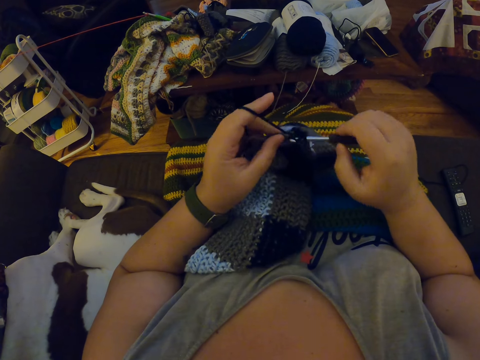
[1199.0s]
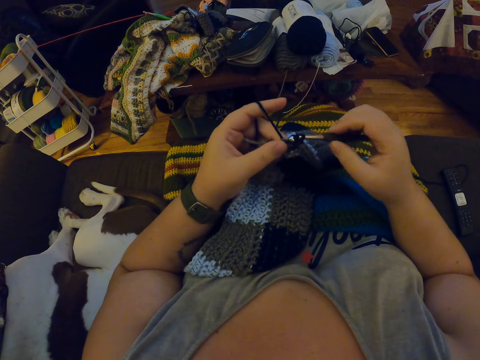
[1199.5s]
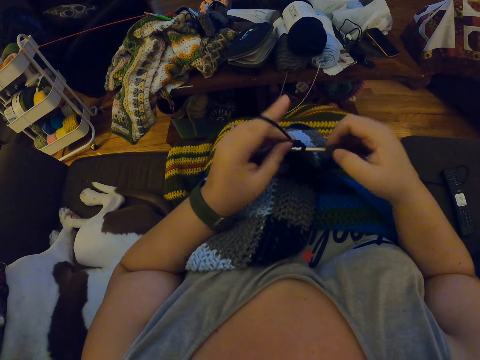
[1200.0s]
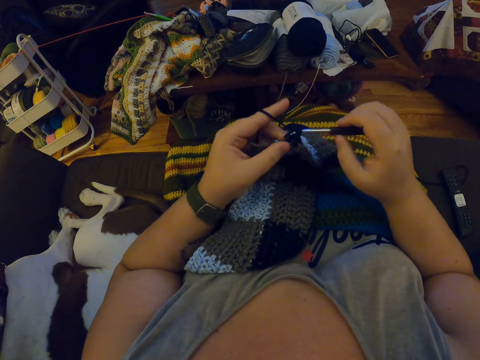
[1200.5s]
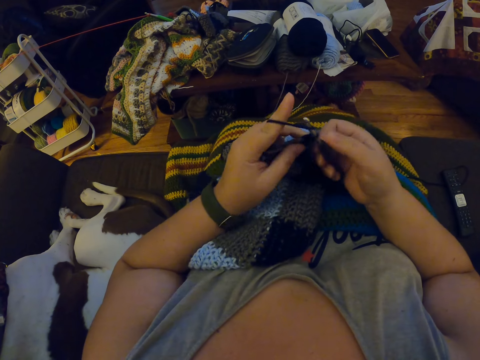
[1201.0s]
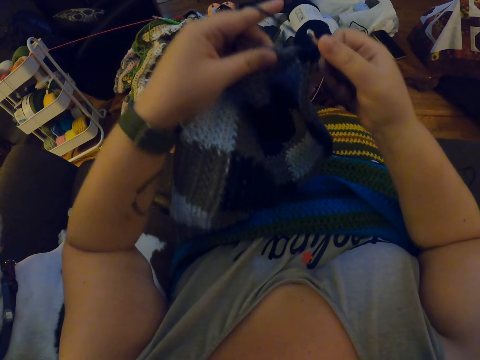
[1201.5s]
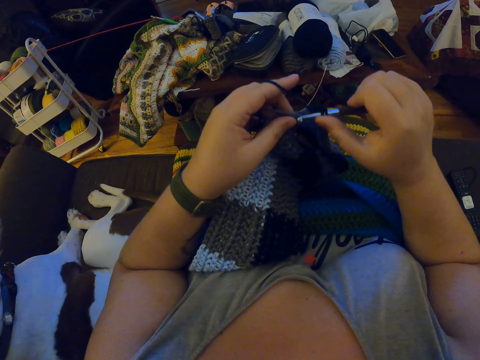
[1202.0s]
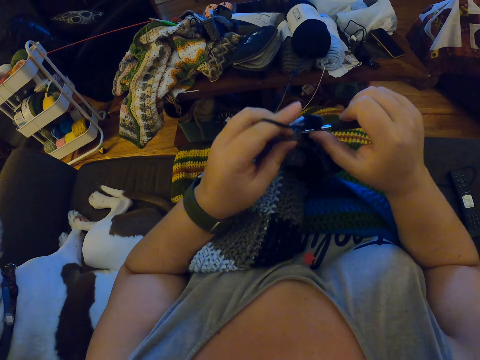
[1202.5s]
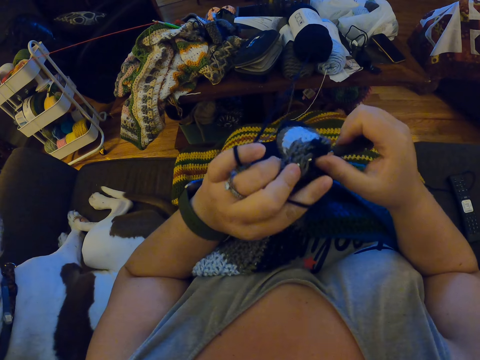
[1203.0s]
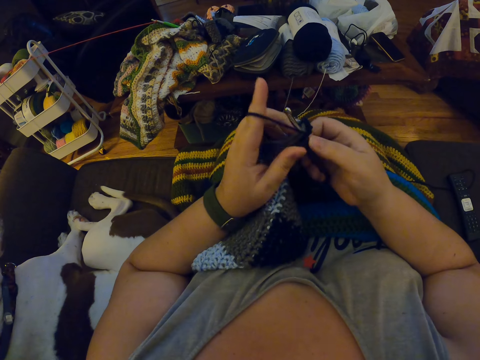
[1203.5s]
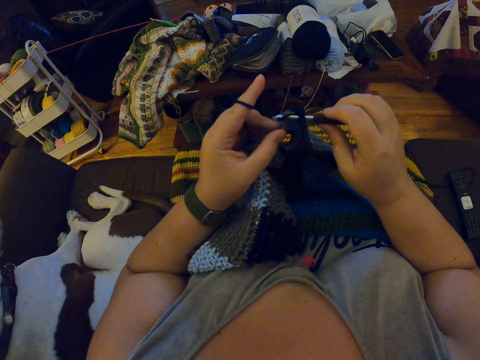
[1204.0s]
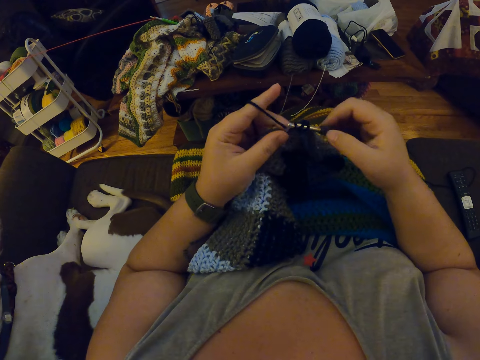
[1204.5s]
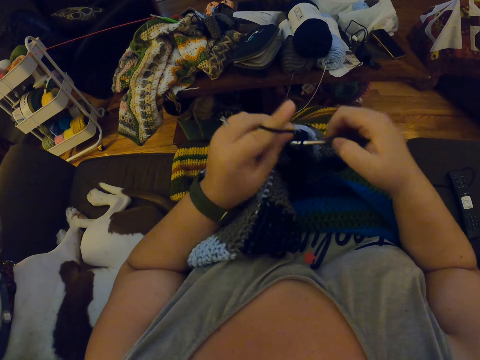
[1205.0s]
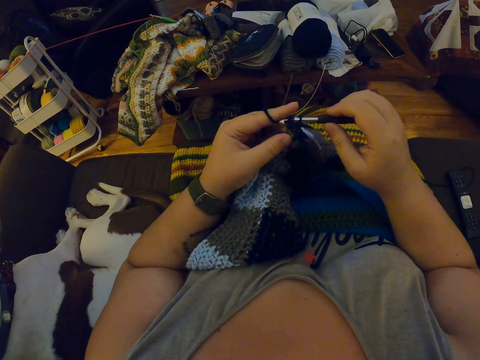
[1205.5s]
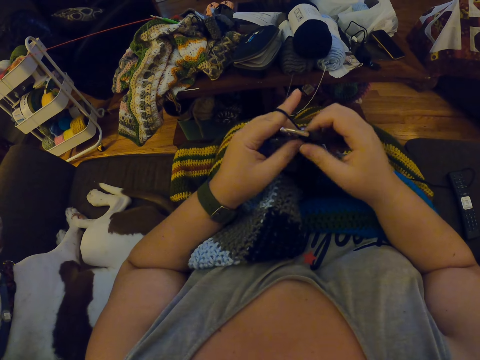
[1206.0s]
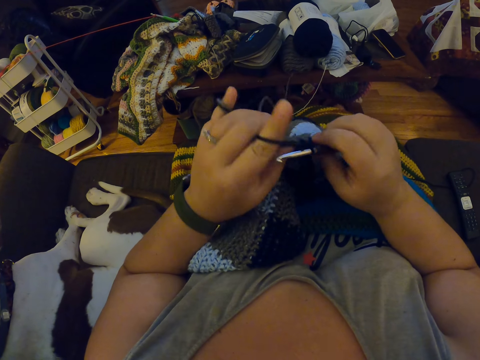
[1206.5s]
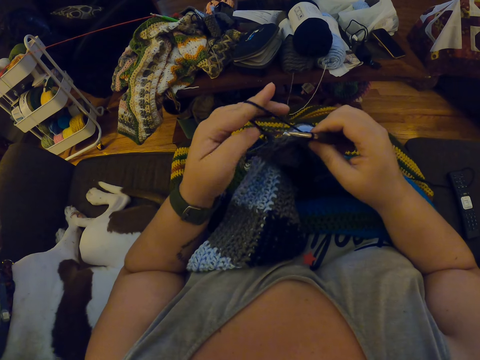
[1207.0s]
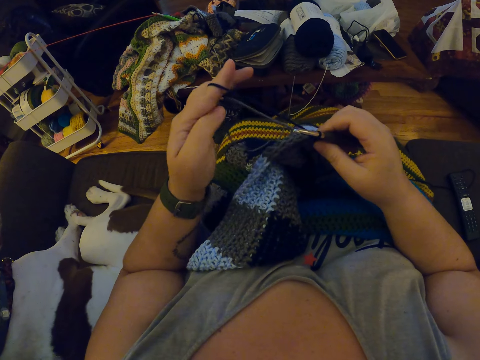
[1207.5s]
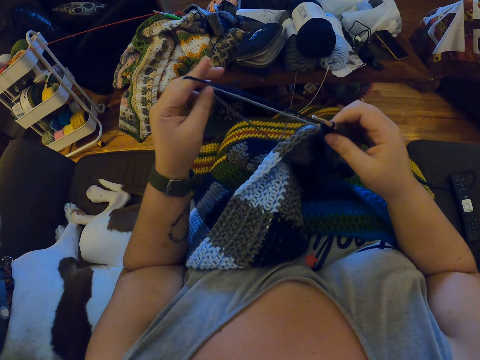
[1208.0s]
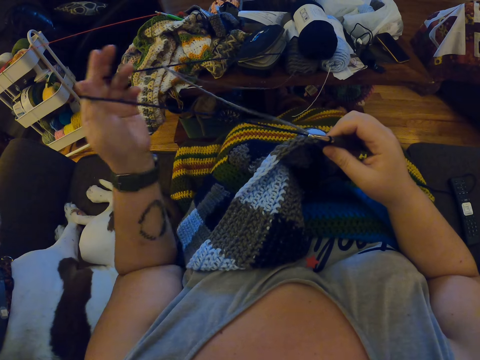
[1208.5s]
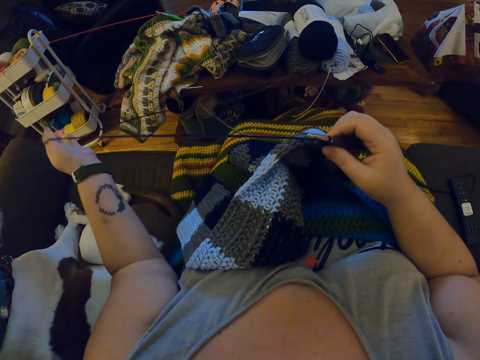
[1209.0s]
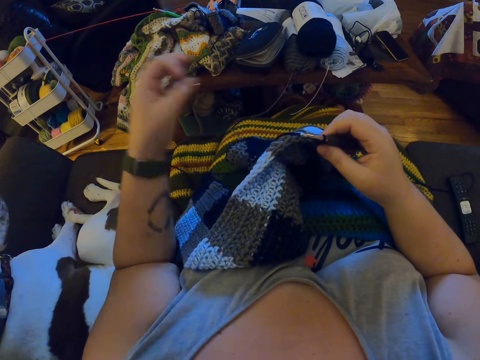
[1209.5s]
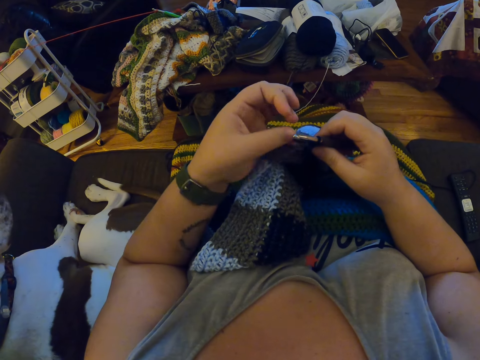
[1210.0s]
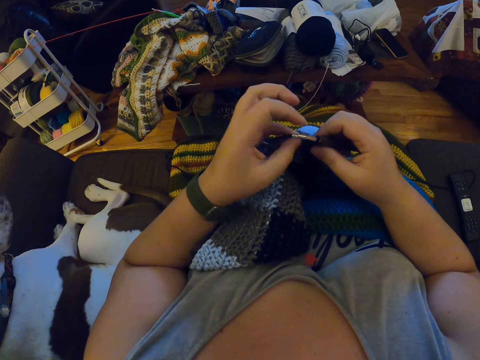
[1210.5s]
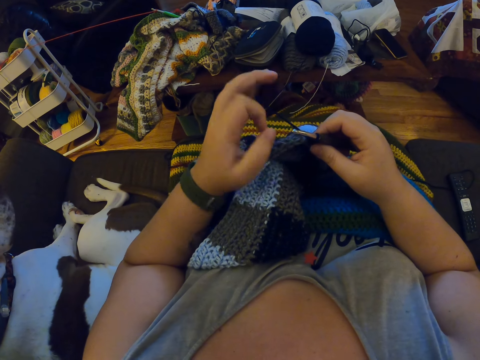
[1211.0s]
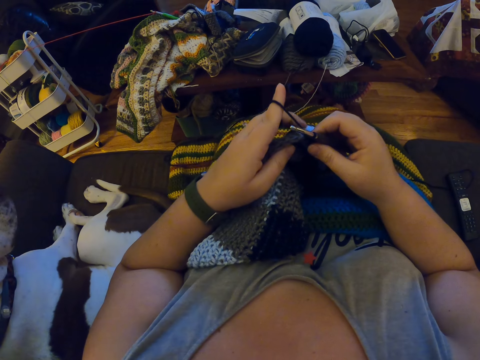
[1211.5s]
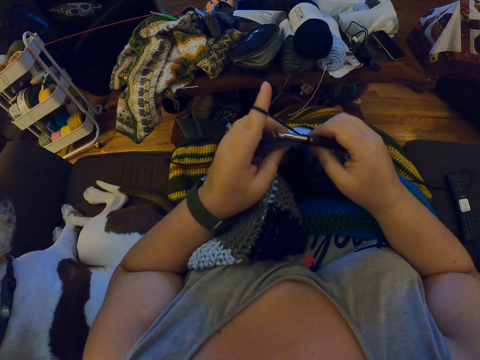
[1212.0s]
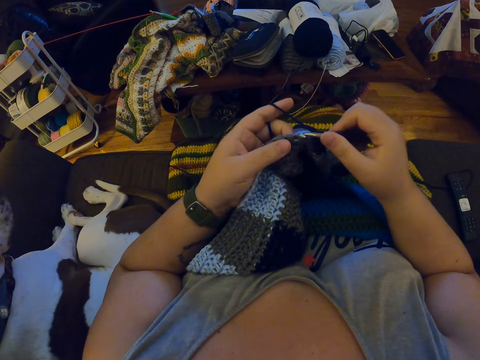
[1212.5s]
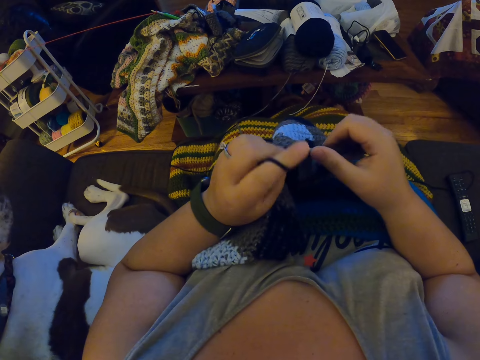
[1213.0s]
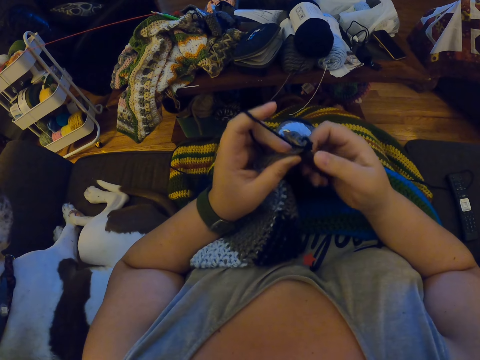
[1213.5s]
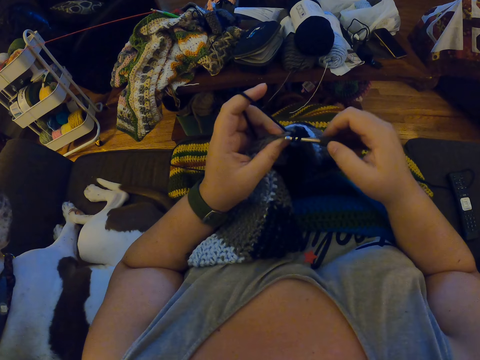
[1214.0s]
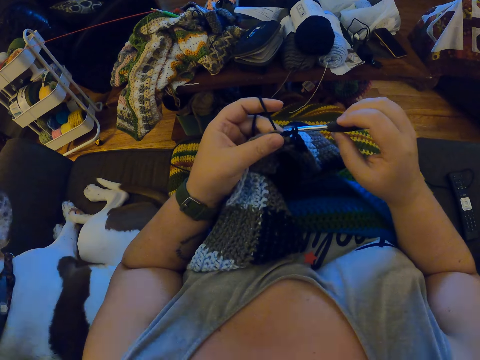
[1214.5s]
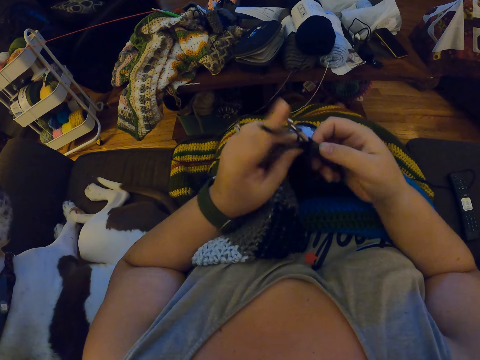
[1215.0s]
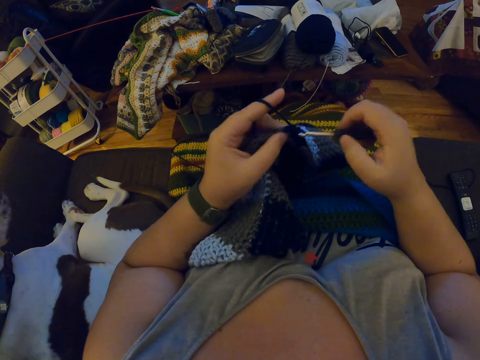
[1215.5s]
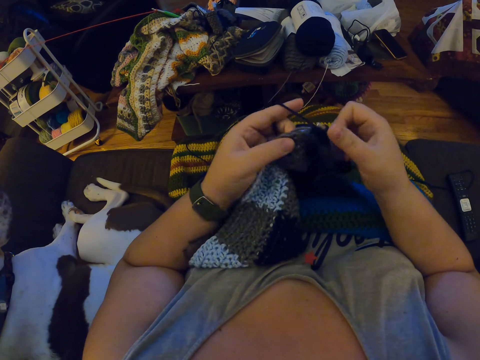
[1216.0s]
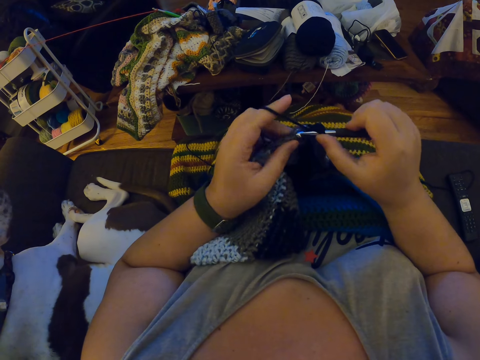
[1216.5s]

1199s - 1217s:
The camera wearer adjusts the crocheted fabric. She crochets the fabric with the yarn. She adjusts the yarn with her left hand. She pulls the thread. She rolls the thread on a finger. She crochets the fabric with the yarn.

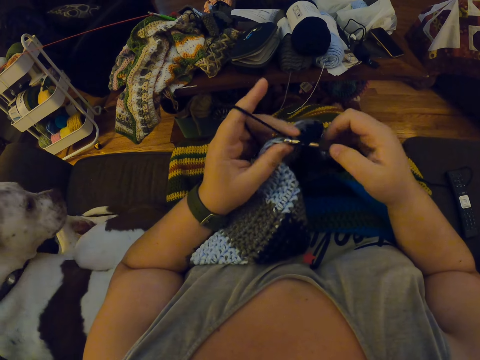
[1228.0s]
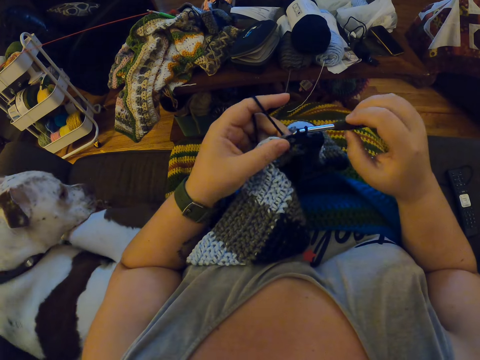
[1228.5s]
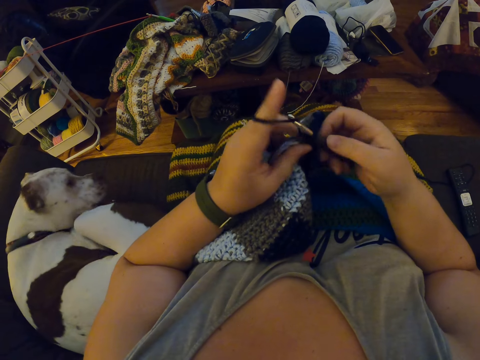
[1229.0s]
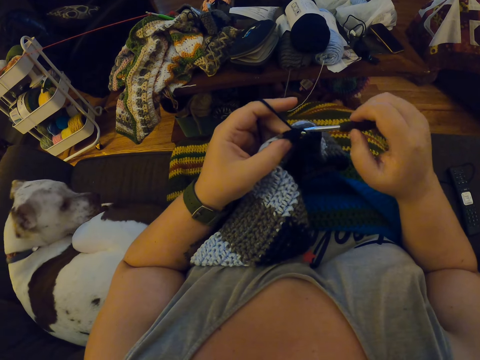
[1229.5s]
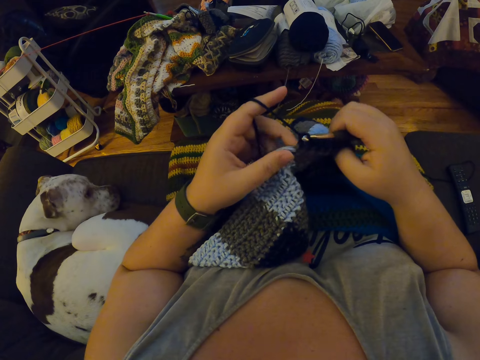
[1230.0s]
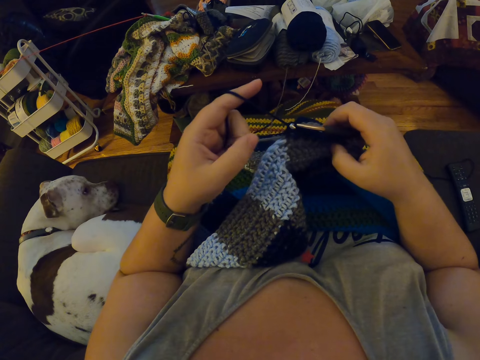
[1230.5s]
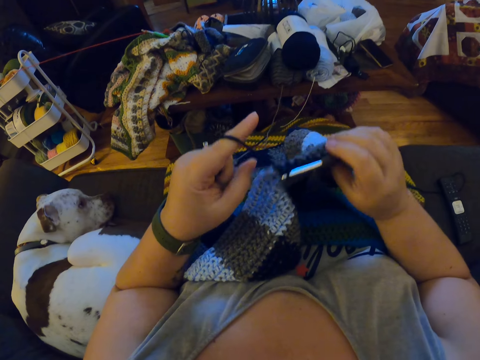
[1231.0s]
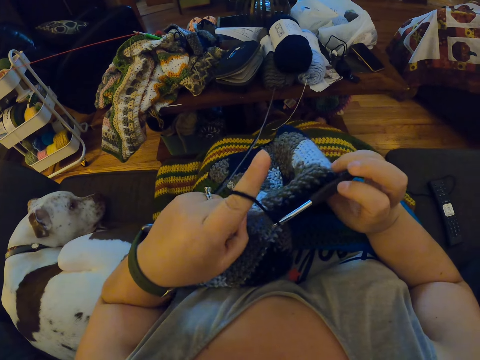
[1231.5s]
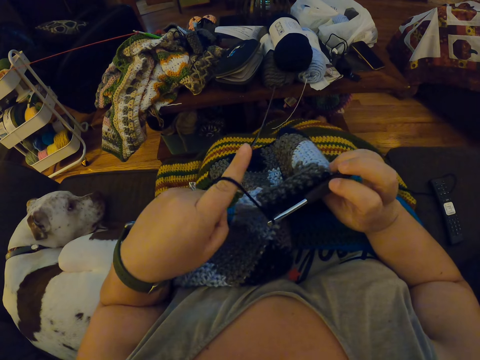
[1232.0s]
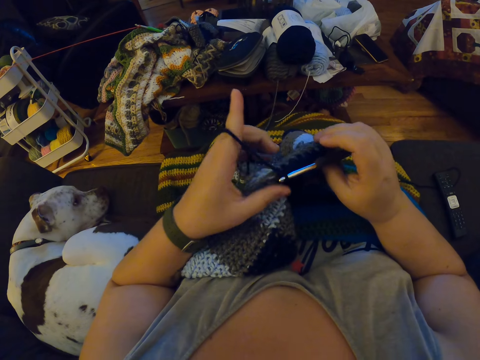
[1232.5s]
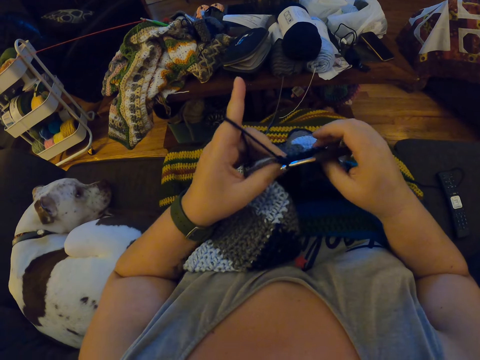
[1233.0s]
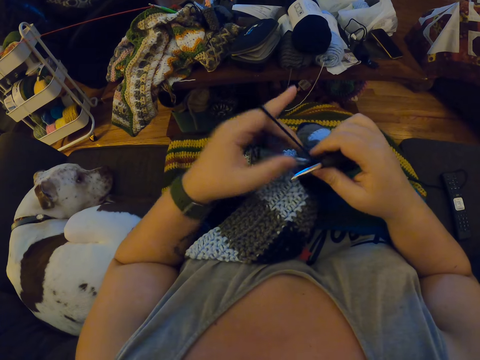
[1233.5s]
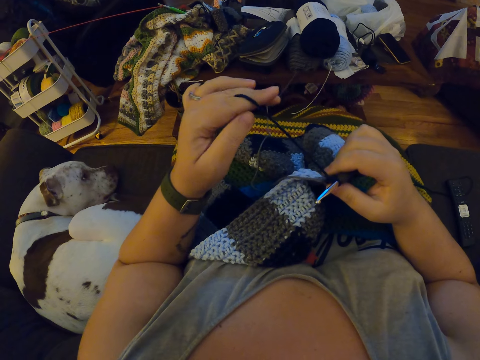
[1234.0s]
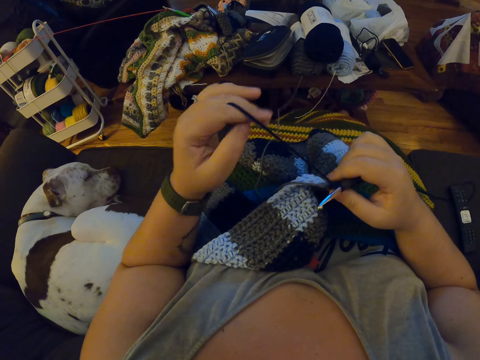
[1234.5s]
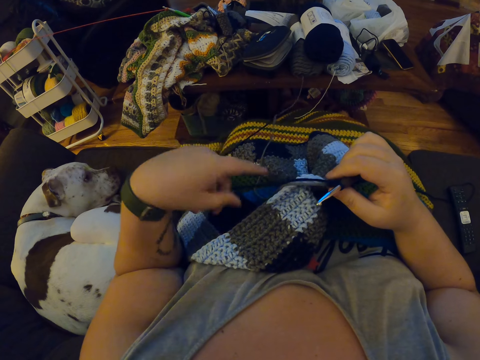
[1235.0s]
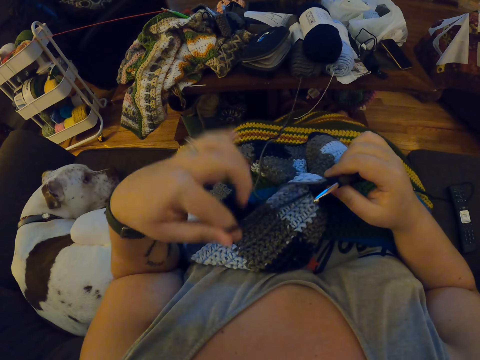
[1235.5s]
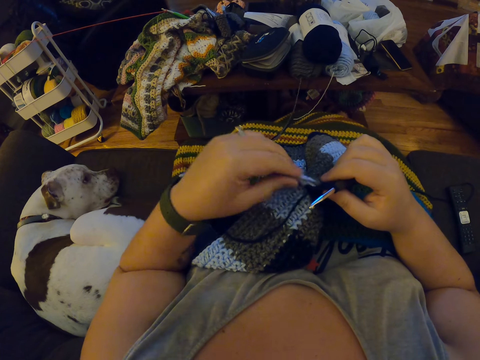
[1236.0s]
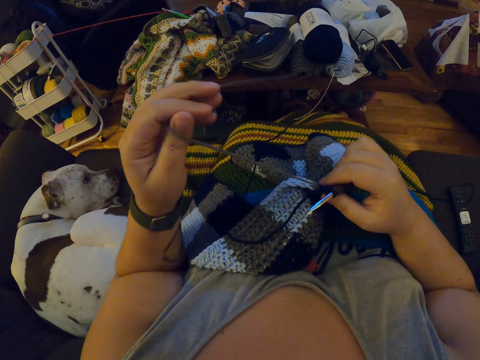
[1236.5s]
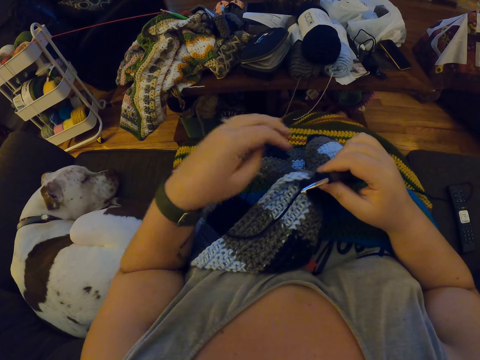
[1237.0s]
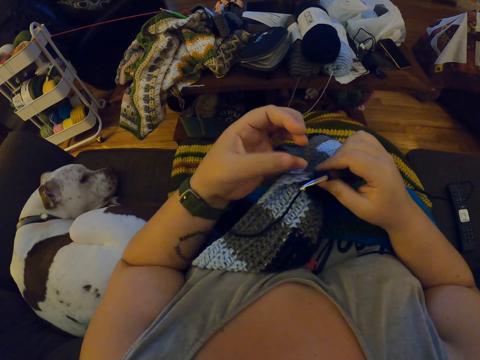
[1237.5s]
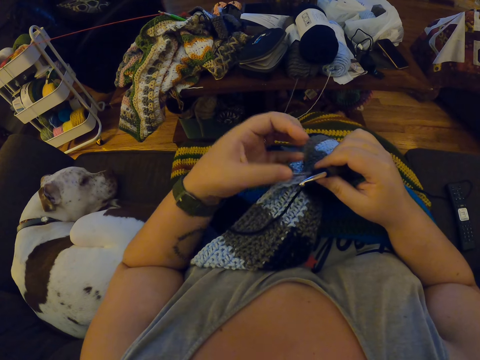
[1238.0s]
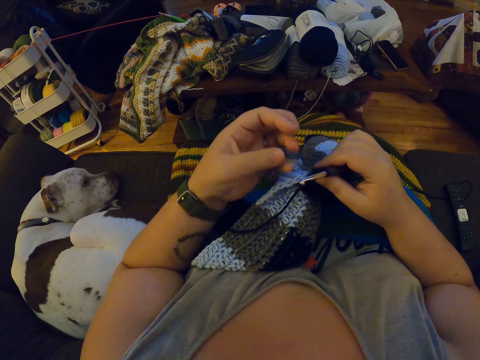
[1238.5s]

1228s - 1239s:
The camera wearer pulls the thread. She adjusts the yarn from the crocheted fabric with her left hand. She touches the thread. She pulls the thread. She adjusts the yarn with her left hand. She touches the thread.
